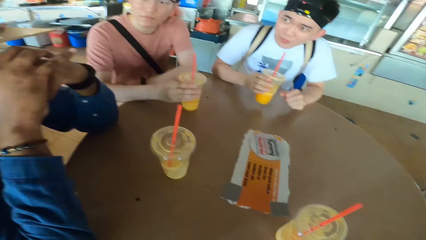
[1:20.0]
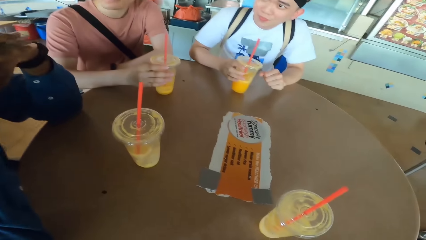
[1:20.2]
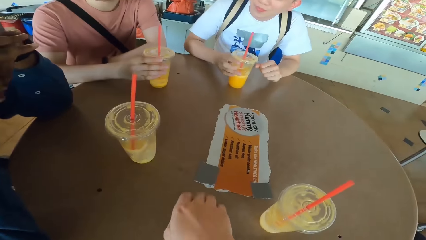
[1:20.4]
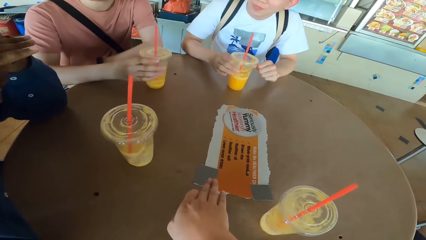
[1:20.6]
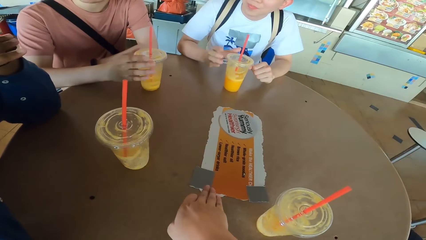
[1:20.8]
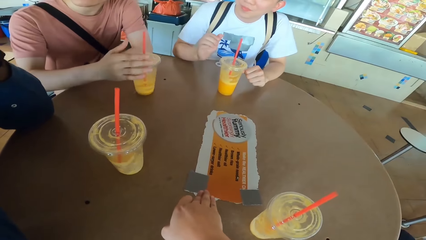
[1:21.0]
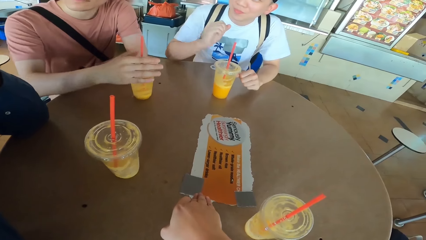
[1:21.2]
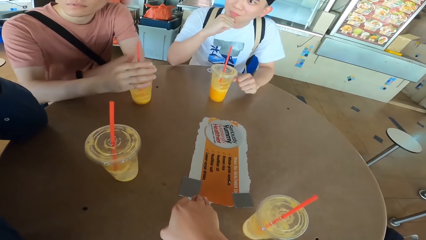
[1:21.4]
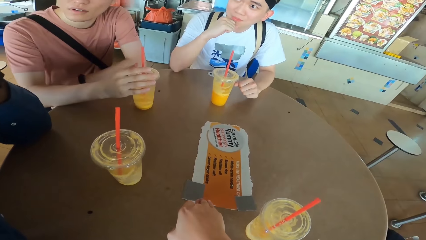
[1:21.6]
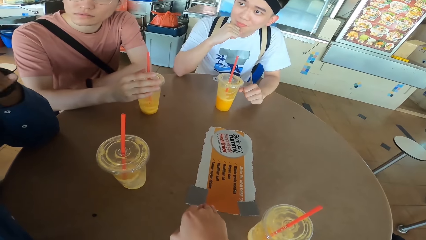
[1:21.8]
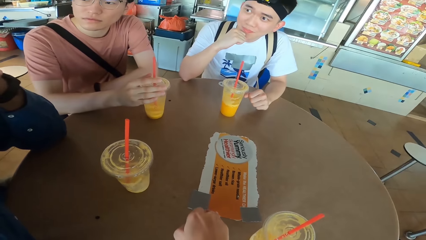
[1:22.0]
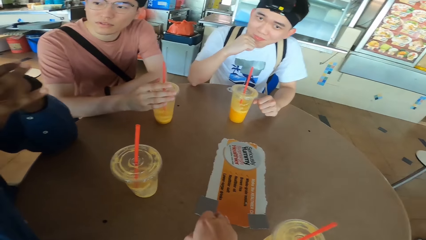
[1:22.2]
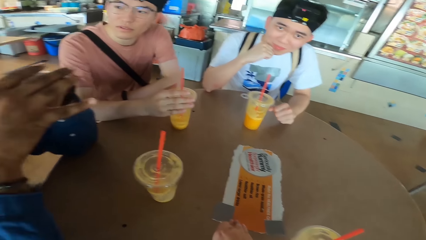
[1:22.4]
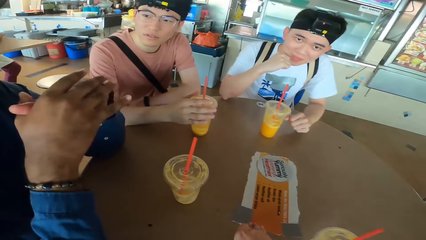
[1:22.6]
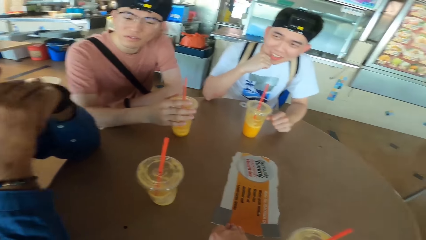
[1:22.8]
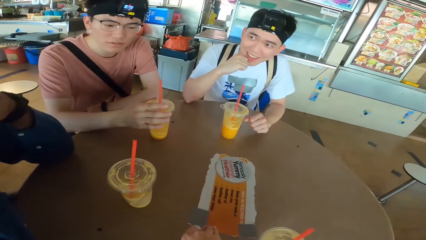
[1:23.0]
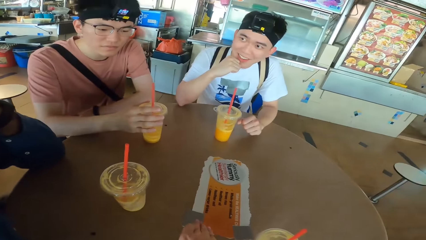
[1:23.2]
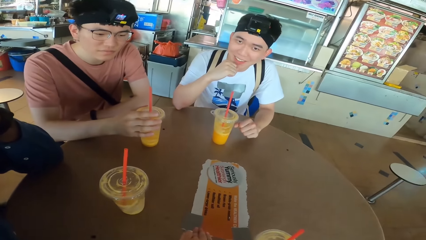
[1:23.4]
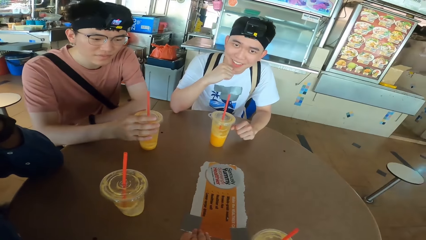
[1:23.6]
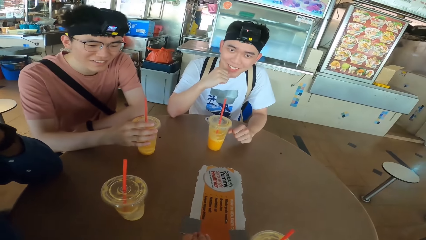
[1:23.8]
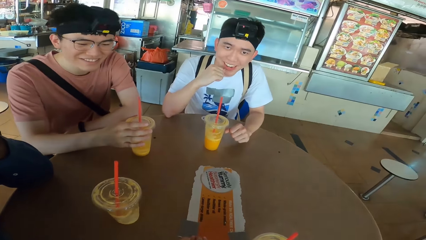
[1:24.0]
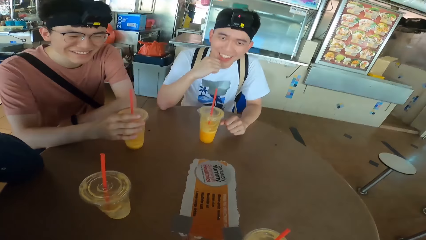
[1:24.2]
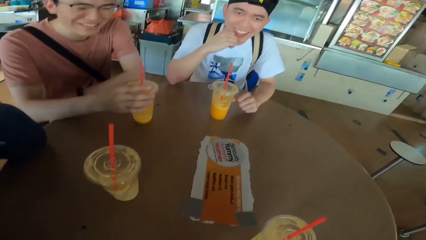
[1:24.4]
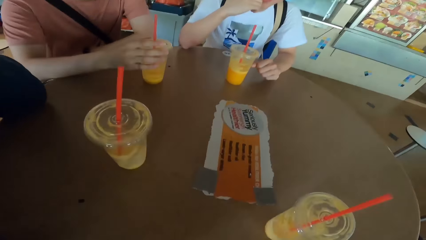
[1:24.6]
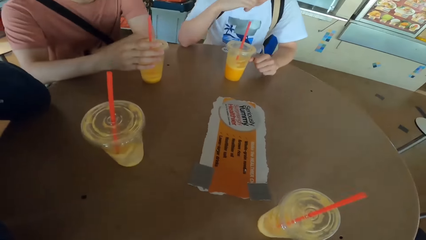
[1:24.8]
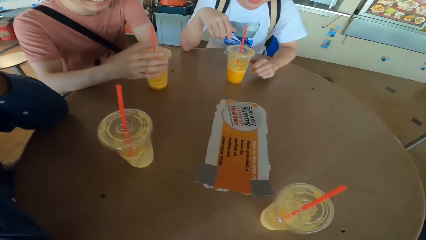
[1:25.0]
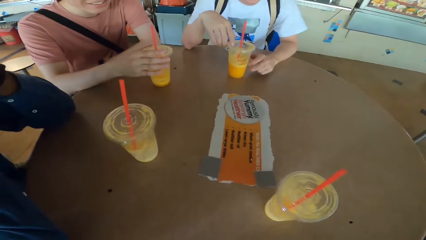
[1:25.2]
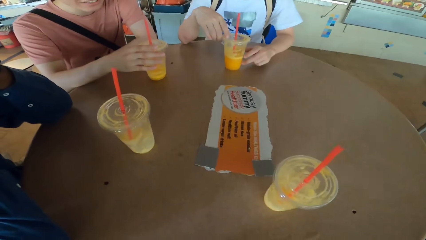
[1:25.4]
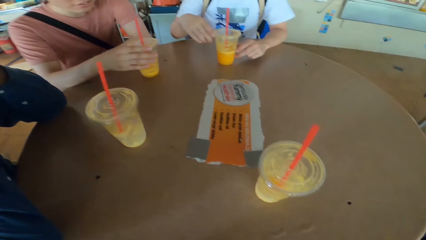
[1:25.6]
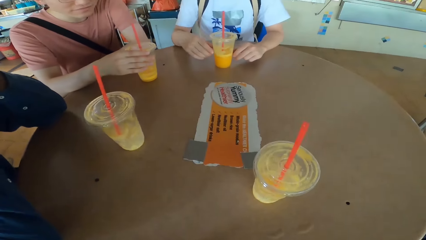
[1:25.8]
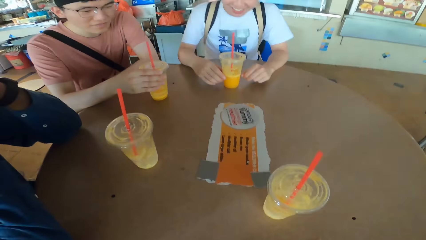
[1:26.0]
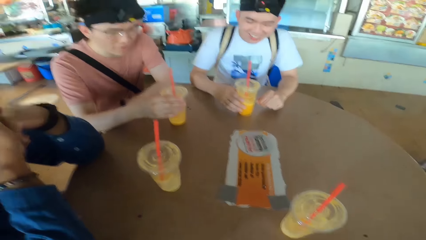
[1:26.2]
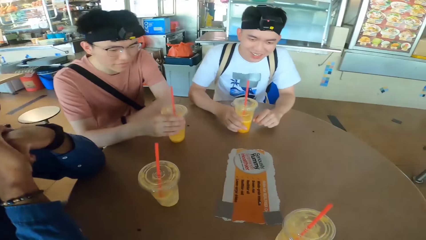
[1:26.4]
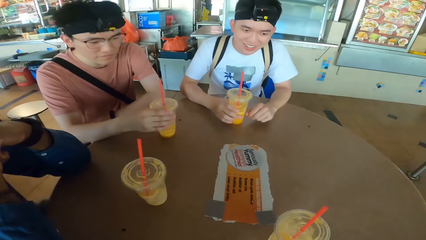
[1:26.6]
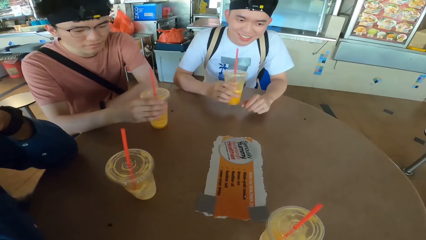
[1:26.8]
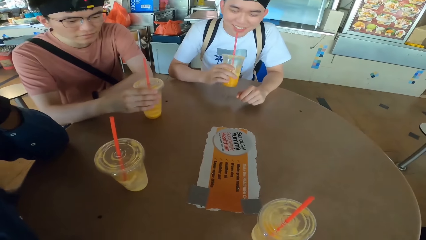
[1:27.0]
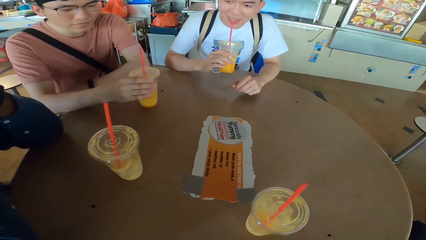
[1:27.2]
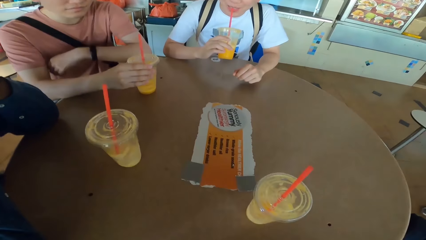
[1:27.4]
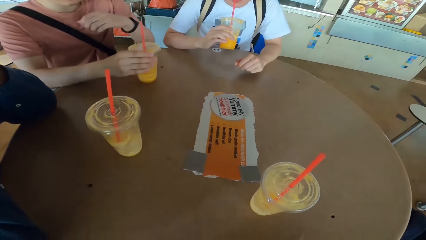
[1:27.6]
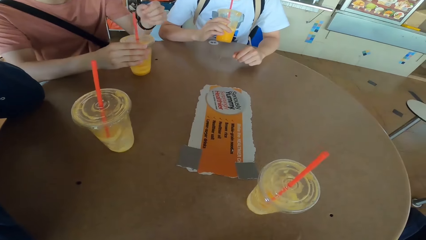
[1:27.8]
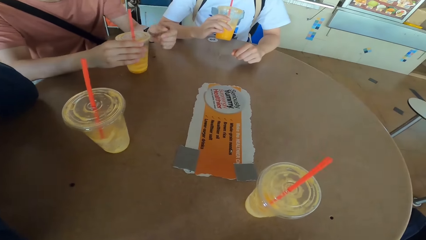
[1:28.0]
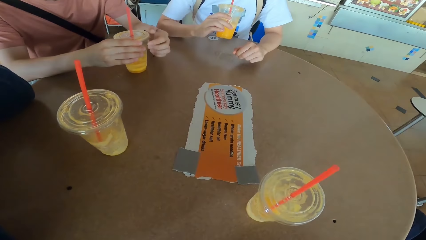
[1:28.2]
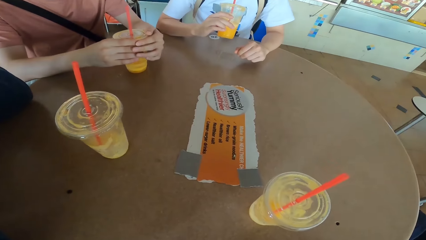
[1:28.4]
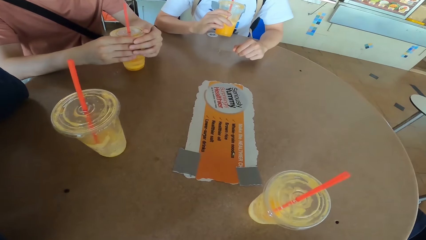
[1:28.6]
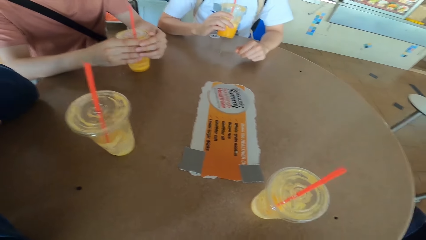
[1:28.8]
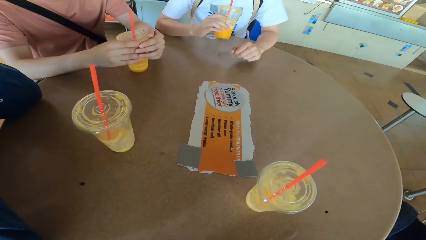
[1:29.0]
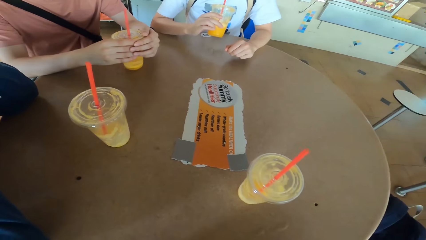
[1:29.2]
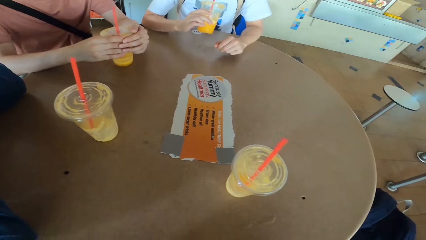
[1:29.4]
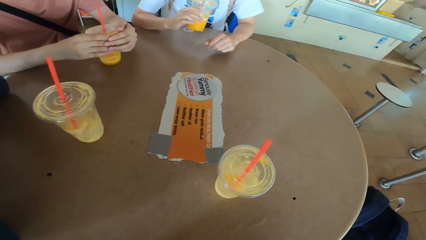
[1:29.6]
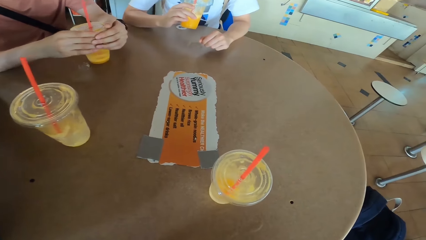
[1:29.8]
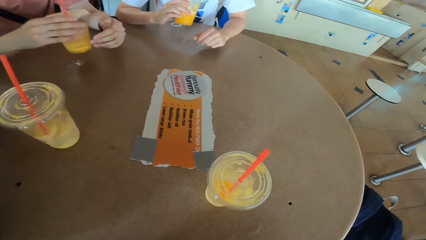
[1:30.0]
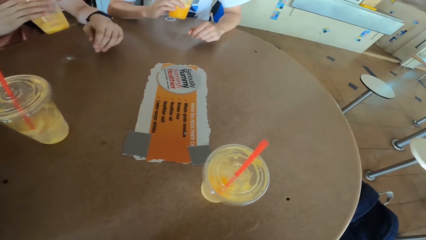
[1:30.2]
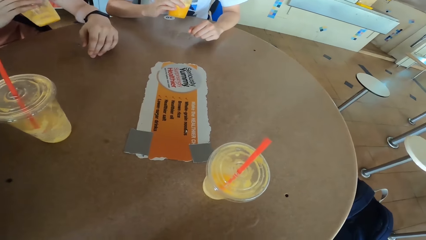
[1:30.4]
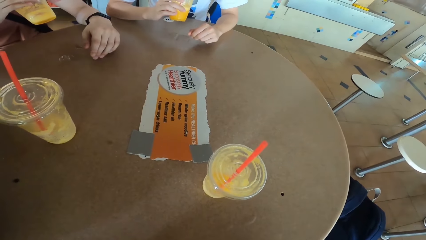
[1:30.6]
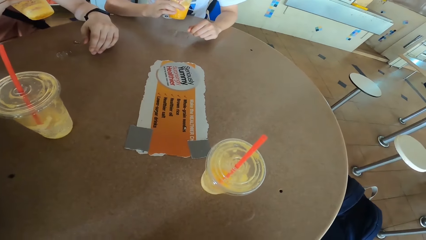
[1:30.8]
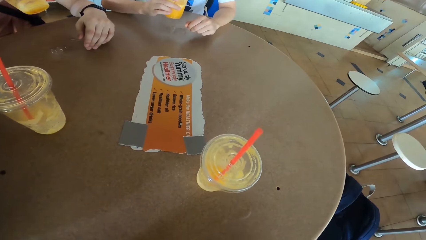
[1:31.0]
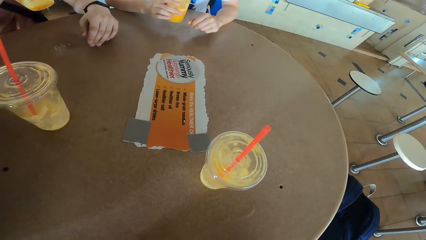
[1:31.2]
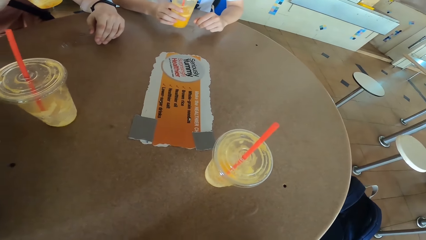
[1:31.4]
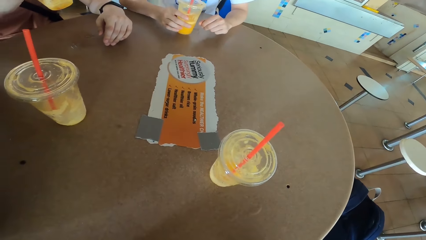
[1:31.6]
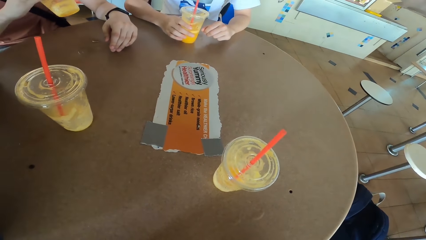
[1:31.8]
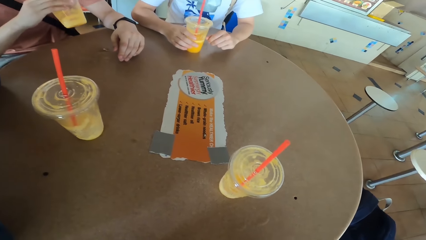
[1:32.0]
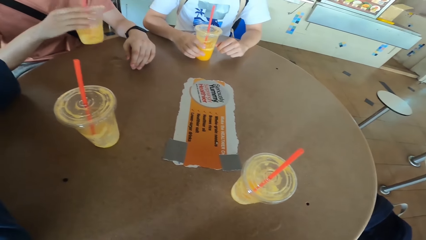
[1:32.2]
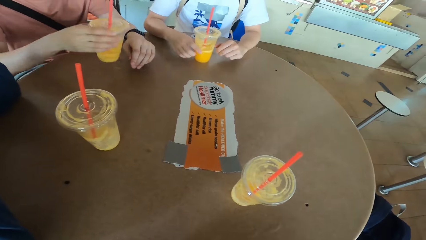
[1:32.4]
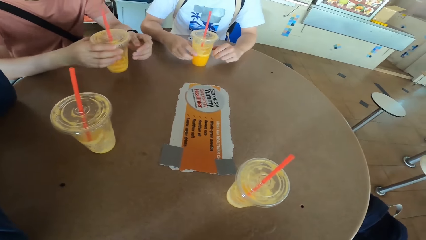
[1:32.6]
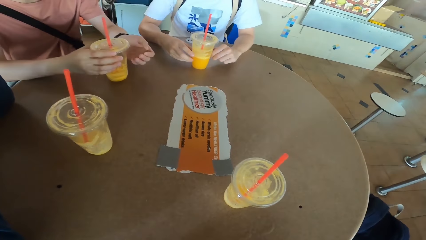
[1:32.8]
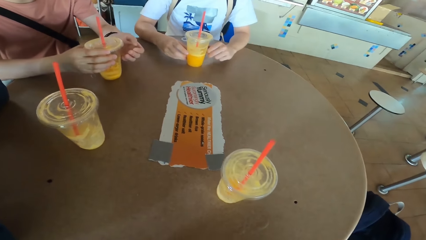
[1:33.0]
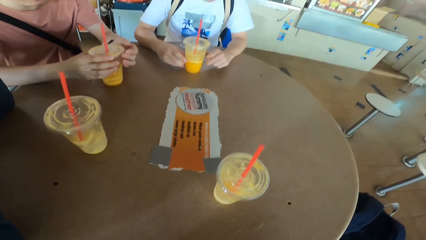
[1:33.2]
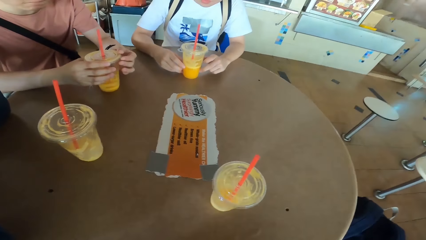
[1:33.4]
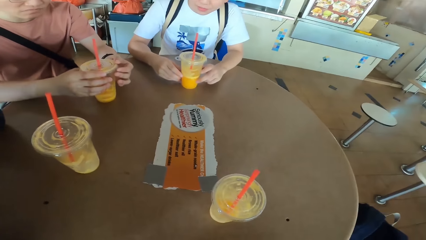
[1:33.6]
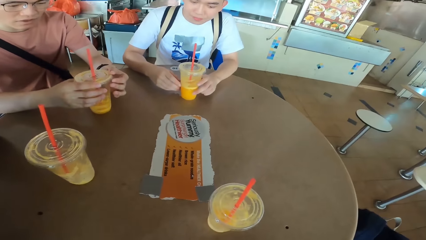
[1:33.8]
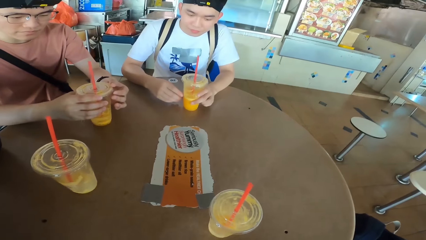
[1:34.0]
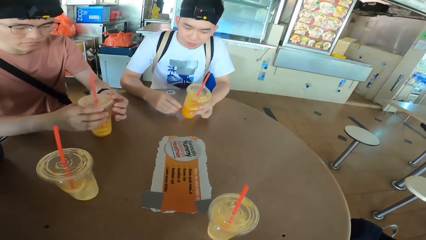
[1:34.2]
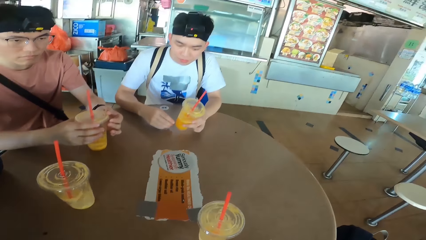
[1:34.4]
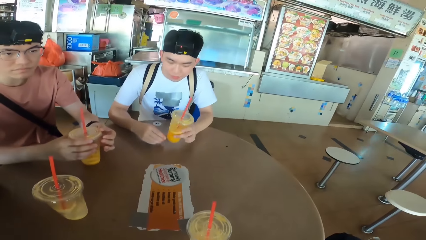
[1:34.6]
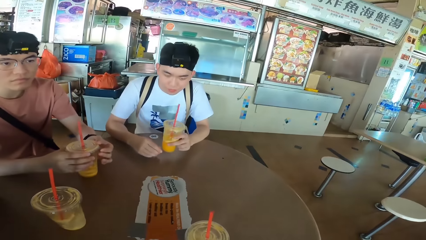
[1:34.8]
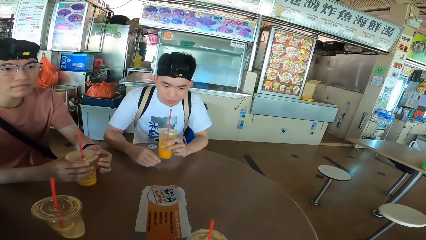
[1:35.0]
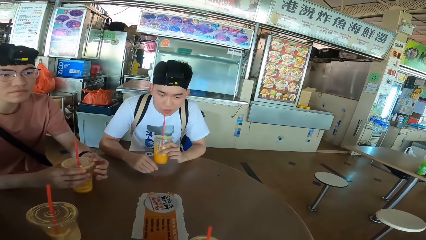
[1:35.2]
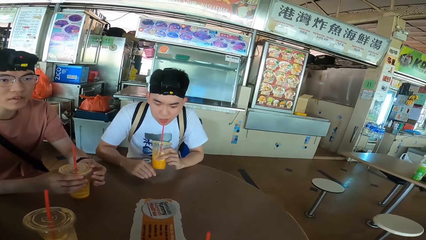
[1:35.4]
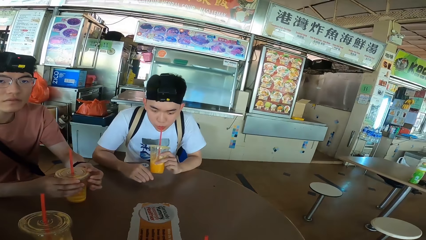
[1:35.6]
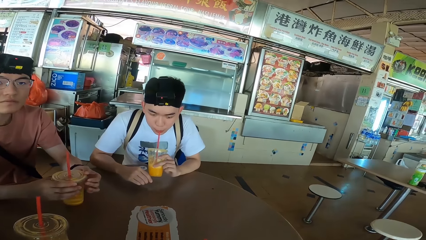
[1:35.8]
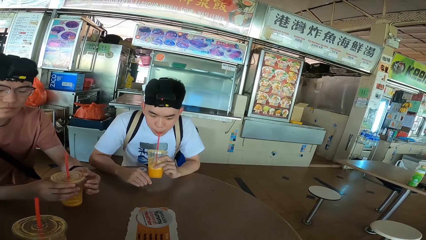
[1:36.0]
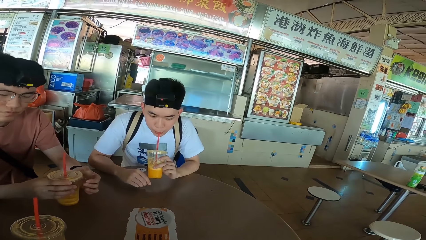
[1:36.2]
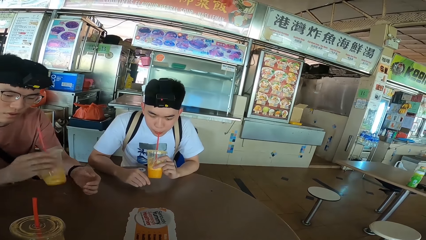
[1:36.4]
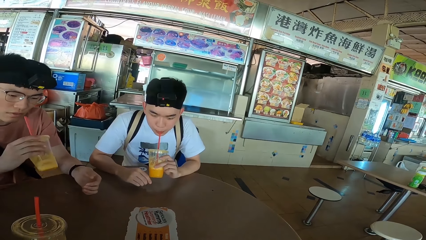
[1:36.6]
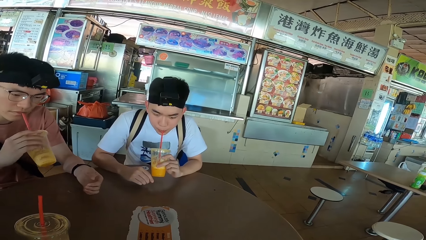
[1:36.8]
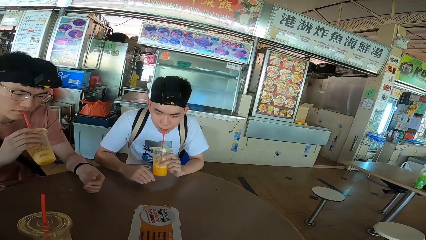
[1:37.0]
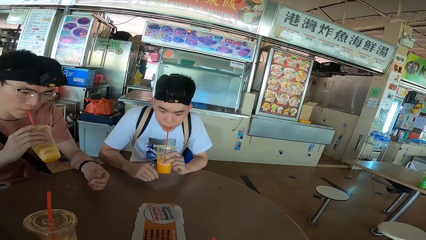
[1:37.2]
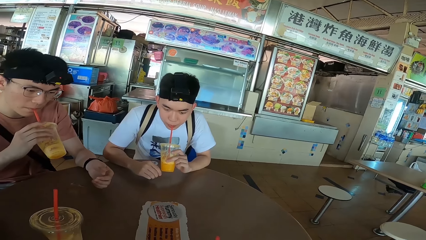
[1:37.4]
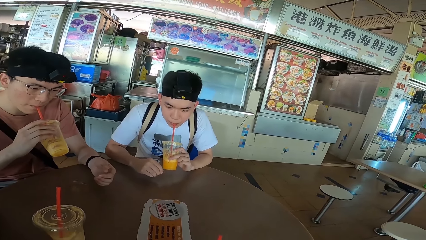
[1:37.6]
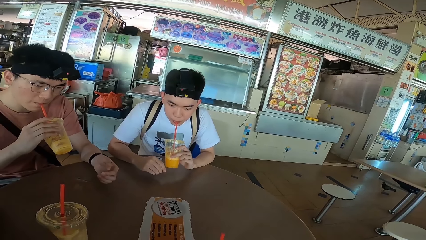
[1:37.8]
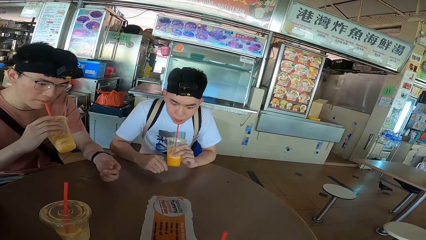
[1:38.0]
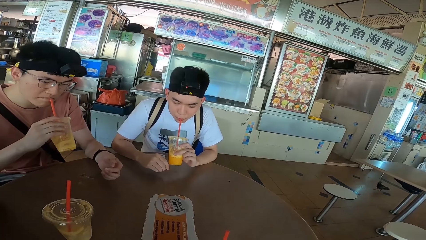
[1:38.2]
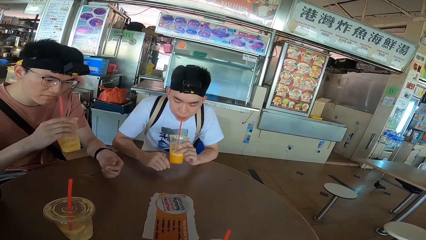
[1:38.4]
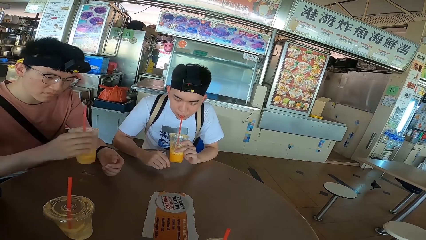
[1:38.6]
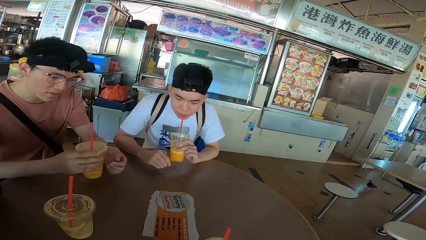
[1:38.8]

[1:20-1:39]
A man places the juice or smoothie can on the table. Another man puts the smoothie can on the table and holds the head. The first man holds the juice can. The second man holds his chin. He sips the juice. The first man holds the juice can. He sips the juice. The second man places the juice can on the table. He puts the smoothie can on the table again. The first man places the juice can on the table. The second man holds the juice can and sips the juice. The first man sips the juice.
